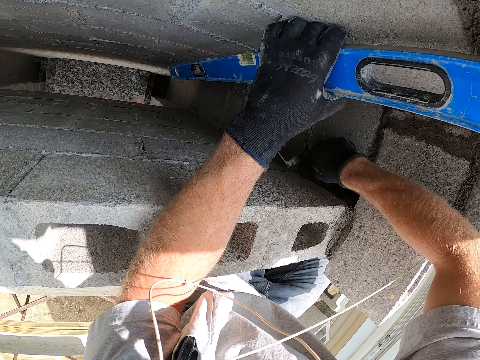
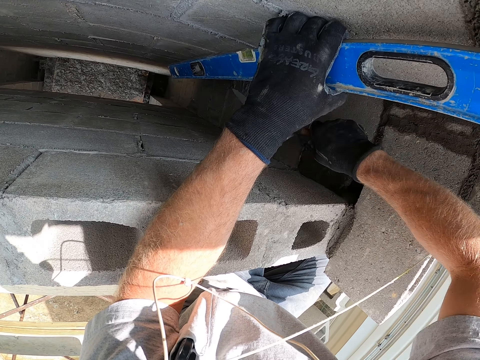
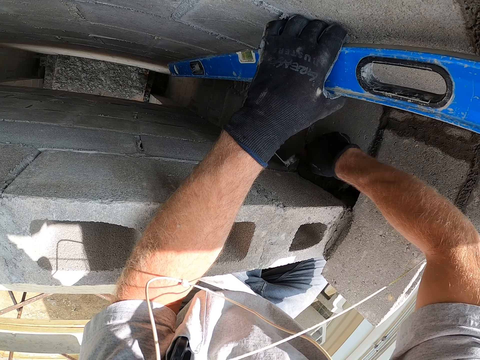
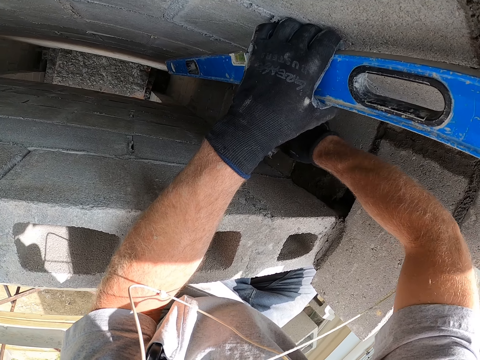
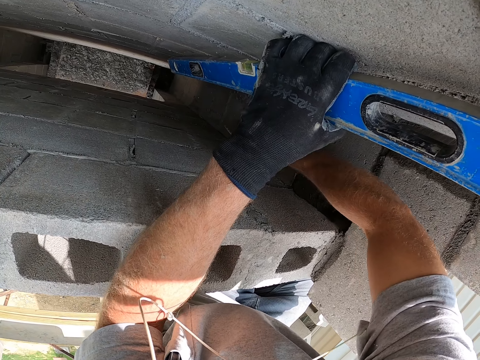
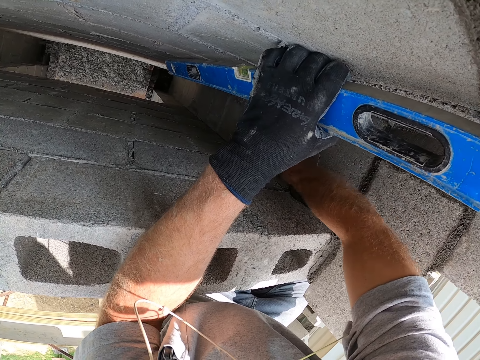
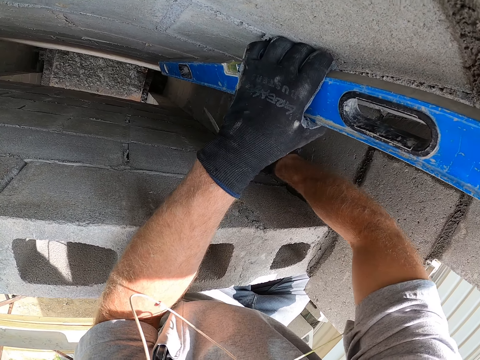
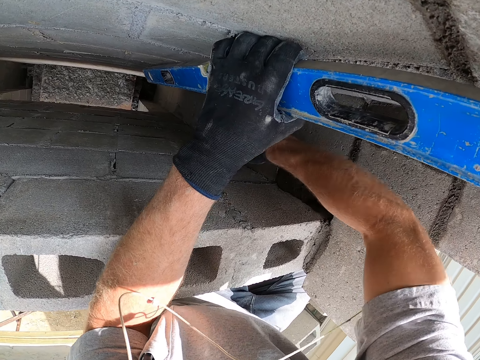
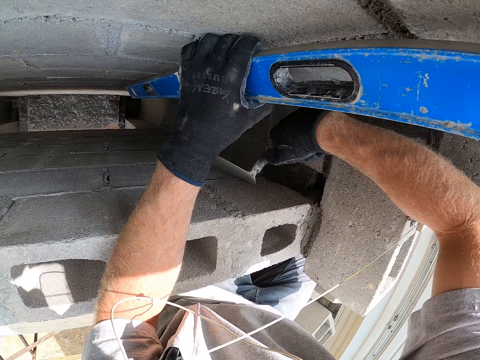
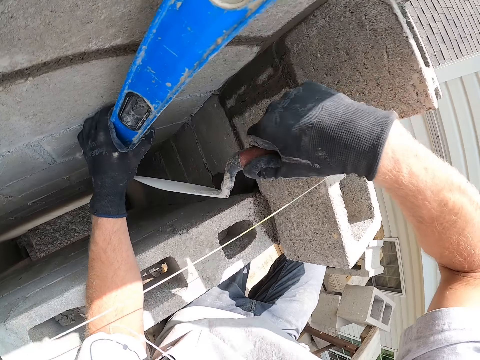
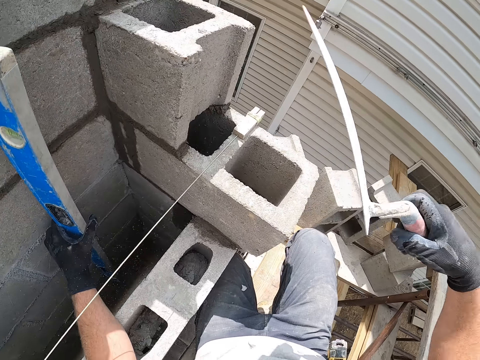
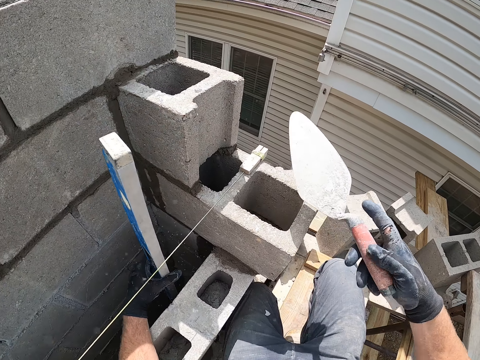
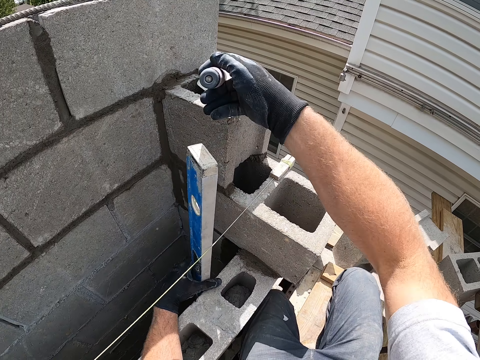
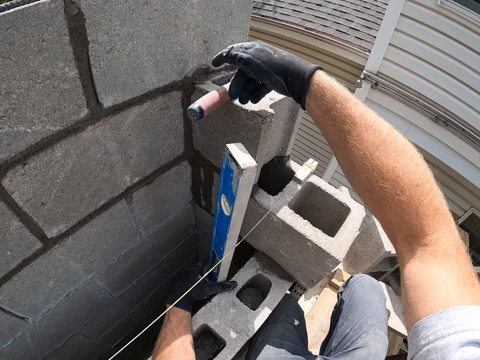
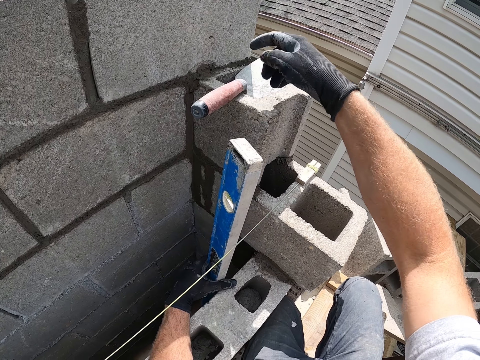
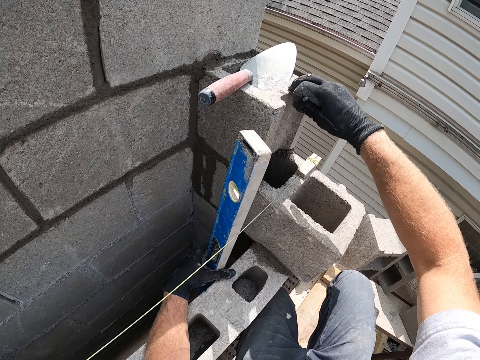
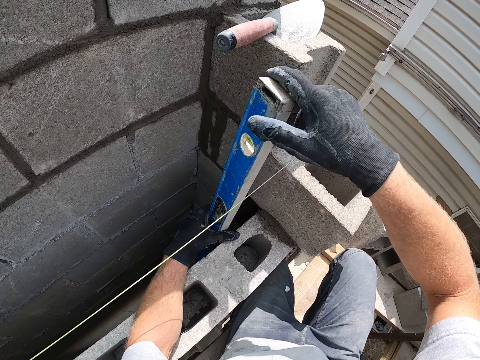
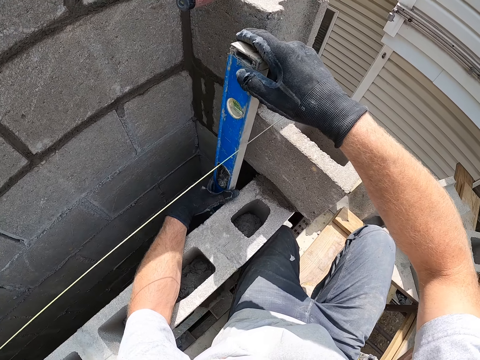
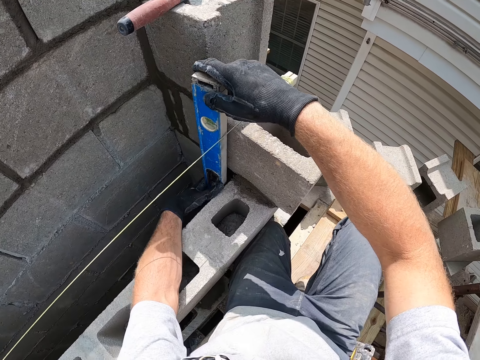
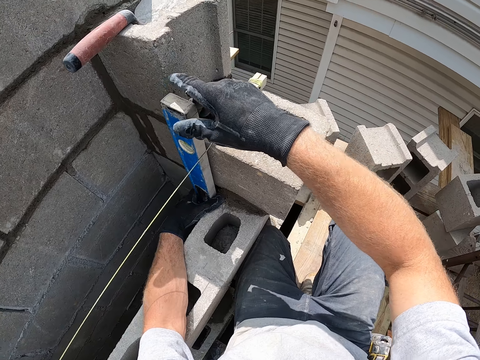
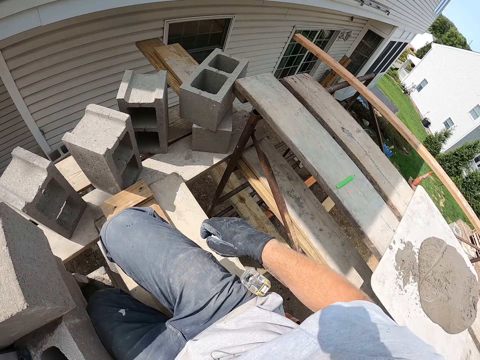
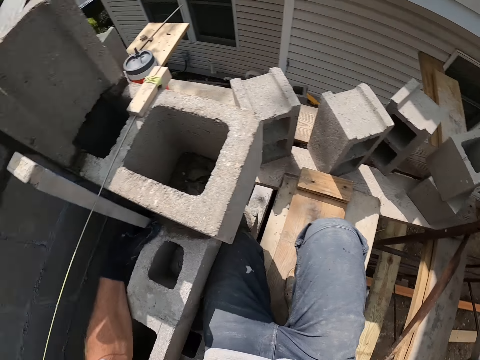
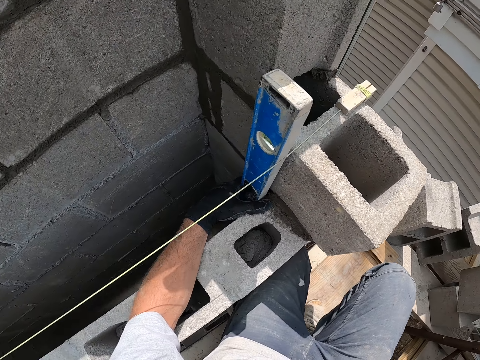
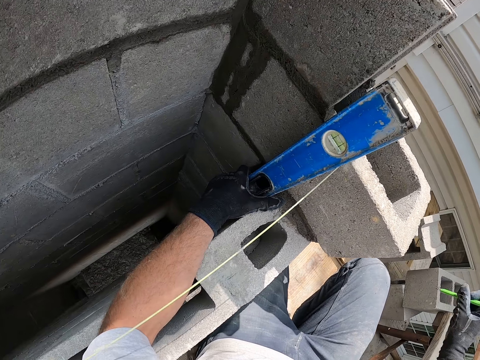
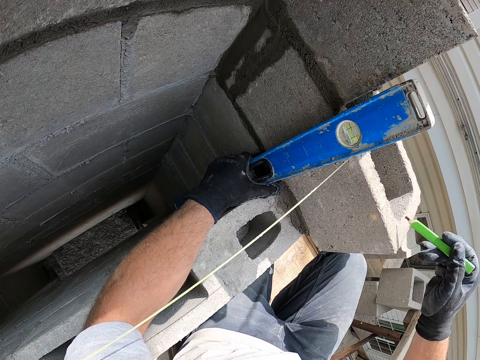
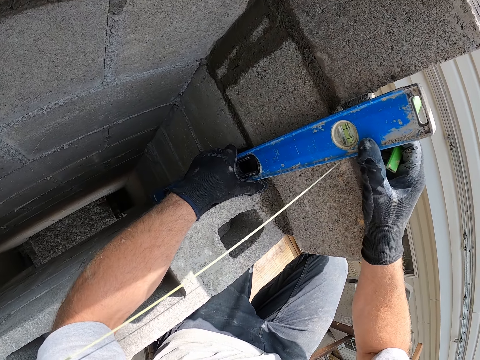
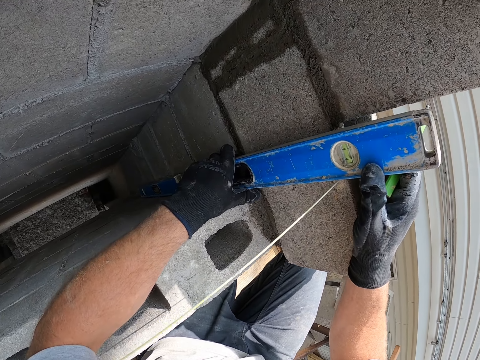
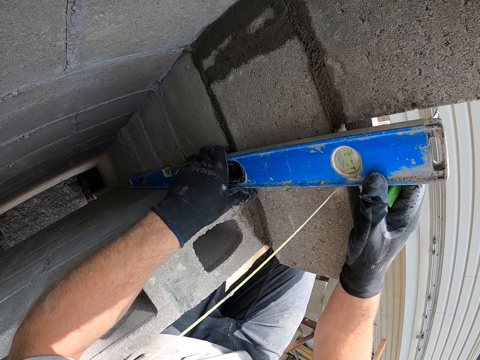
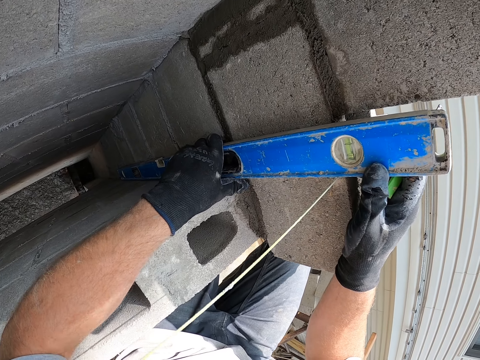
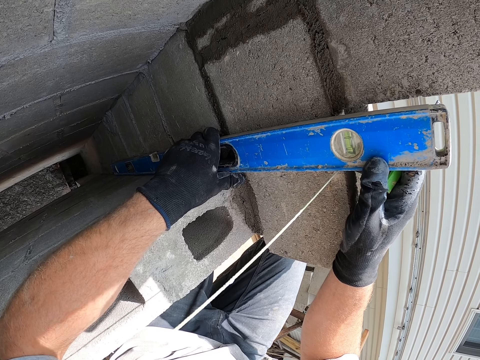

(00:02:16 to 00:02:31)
The camera wearer puts the trowel on top of the concrete brick. They touch the concrete brick. They measure the wall with the spirit level. They hold the I-beam level with both hands. They put the I-beam level against the wall. They hold the I-beam level against the wall with one hand. They pick up the pencil. They hold the pen. They adjust the spirit level. They hold the I-beam level with both hands.

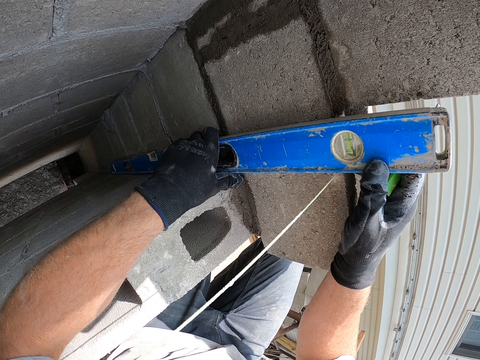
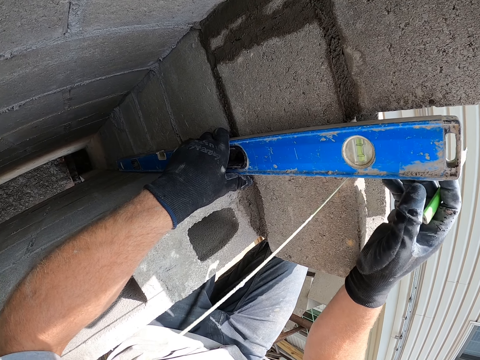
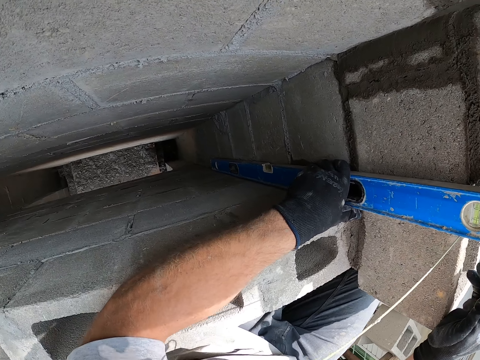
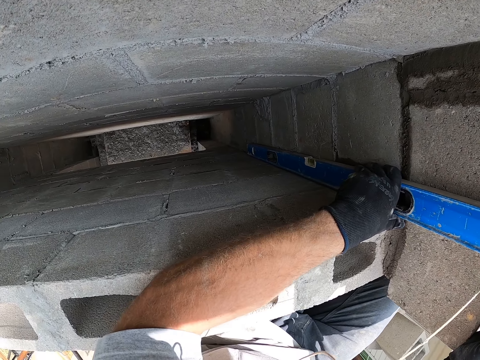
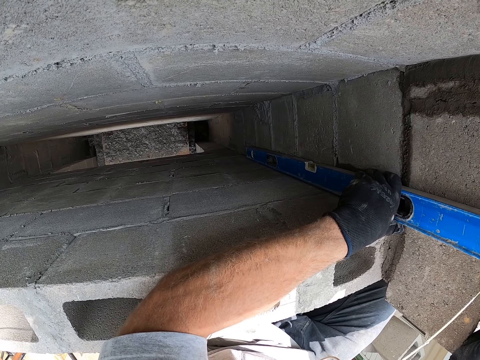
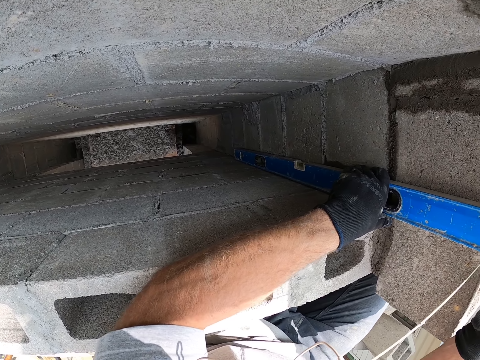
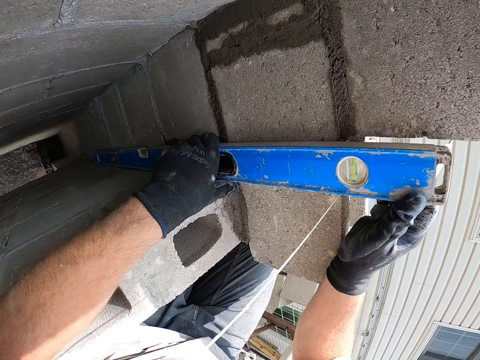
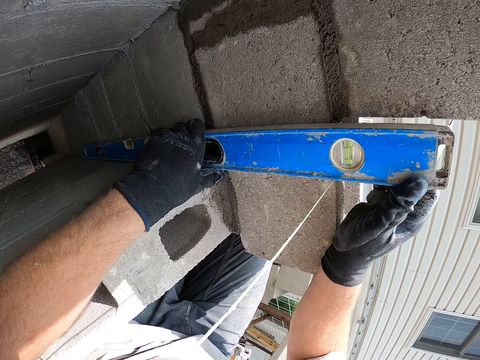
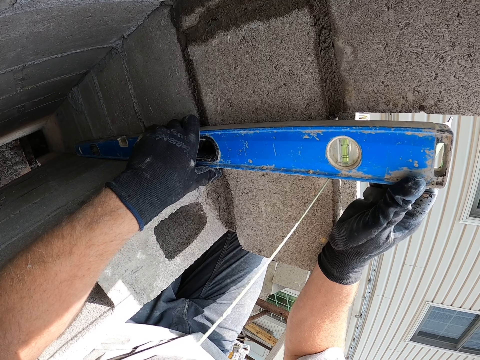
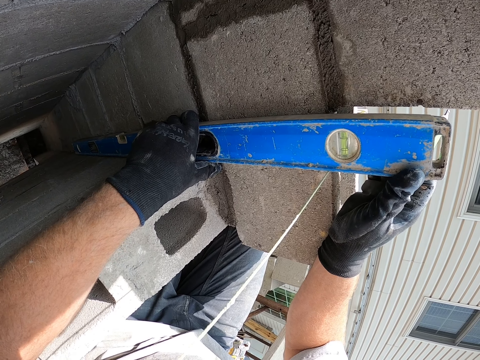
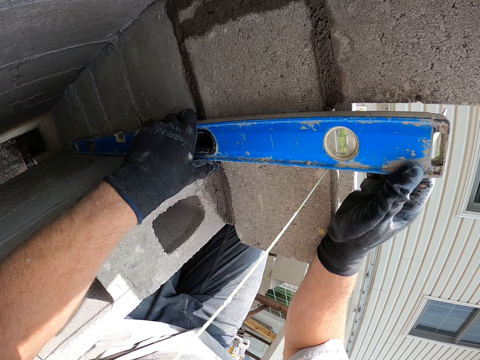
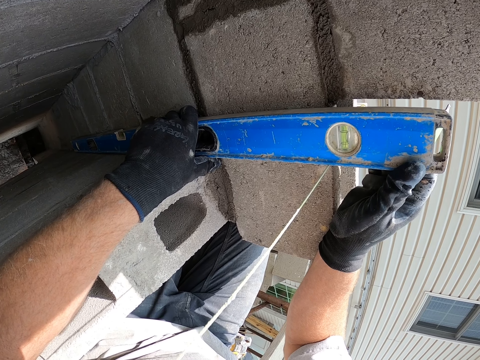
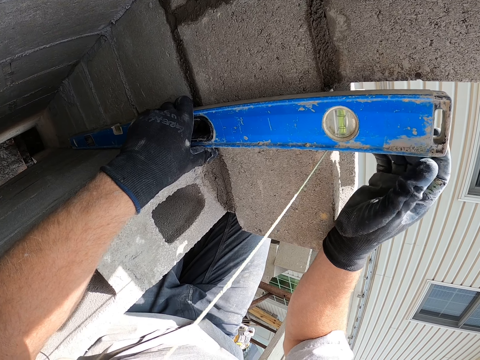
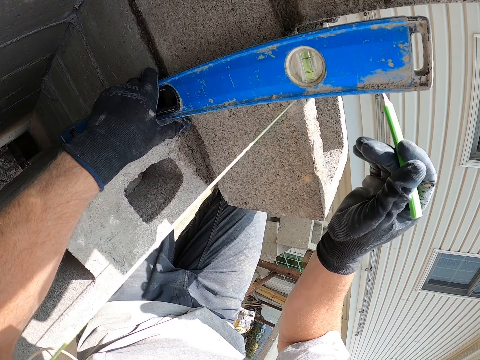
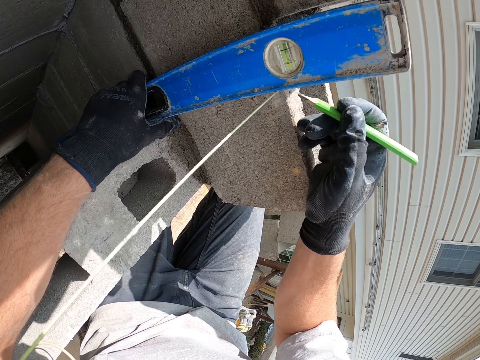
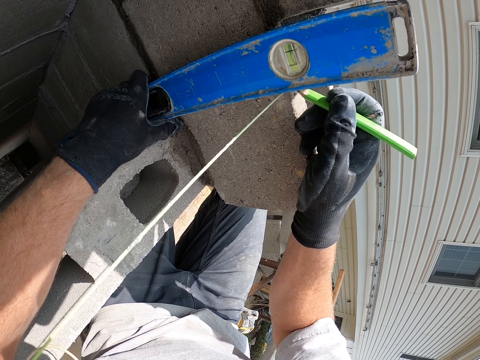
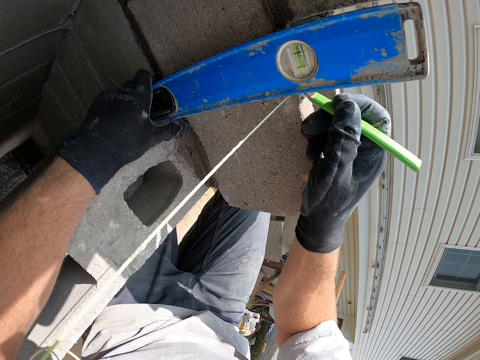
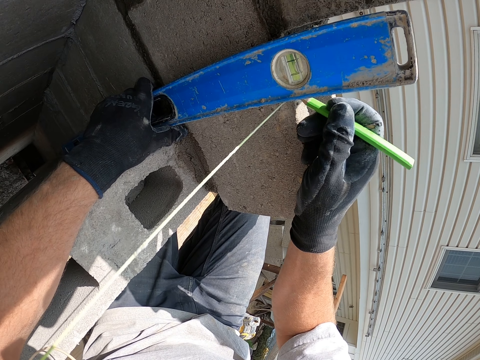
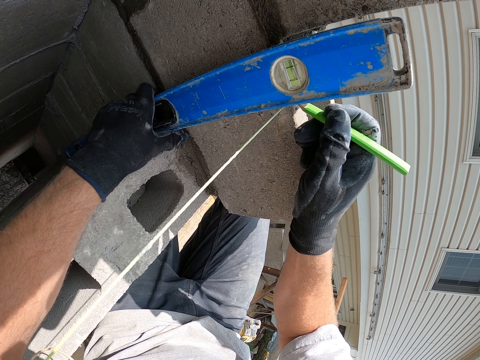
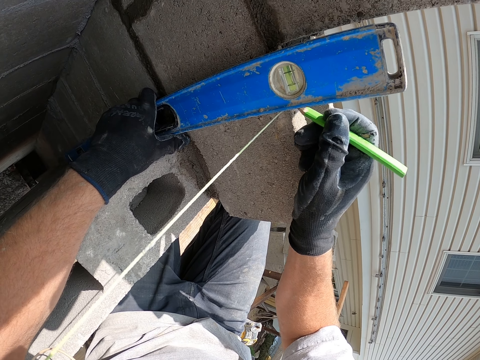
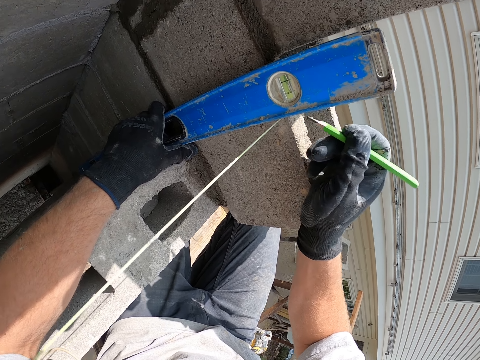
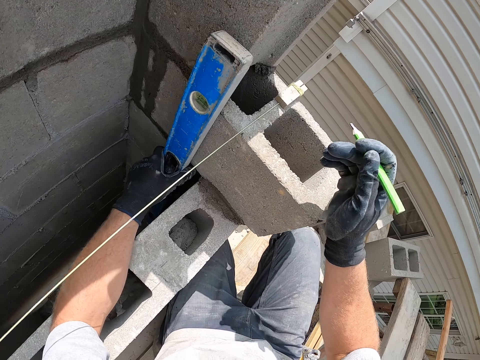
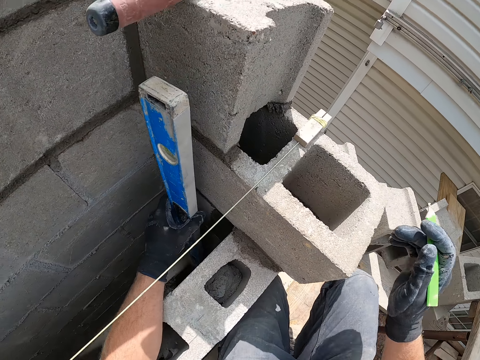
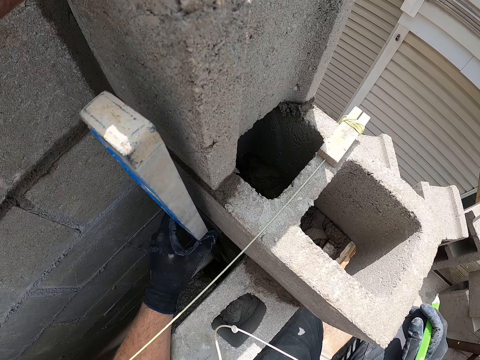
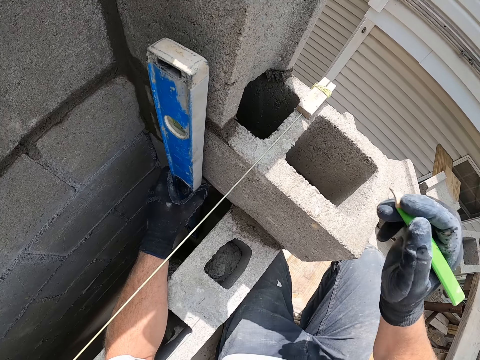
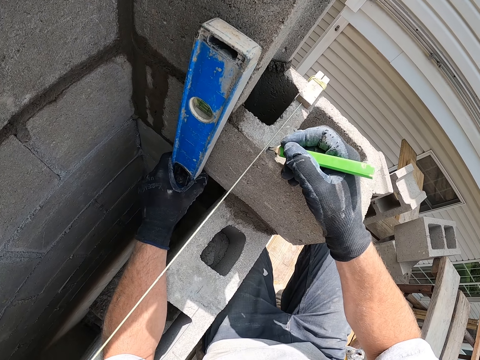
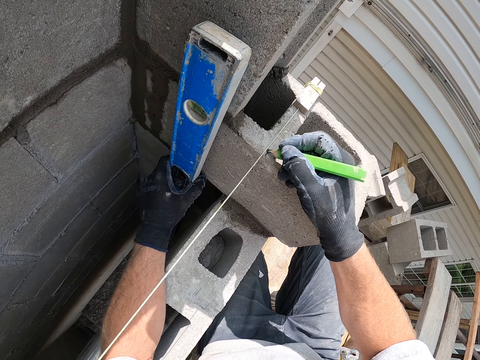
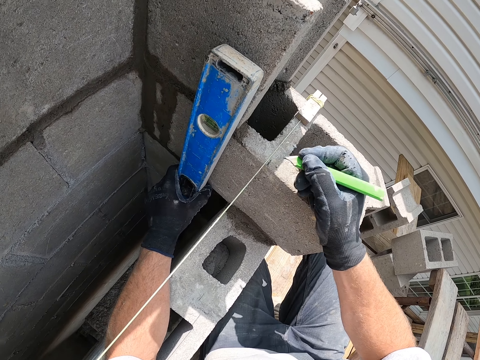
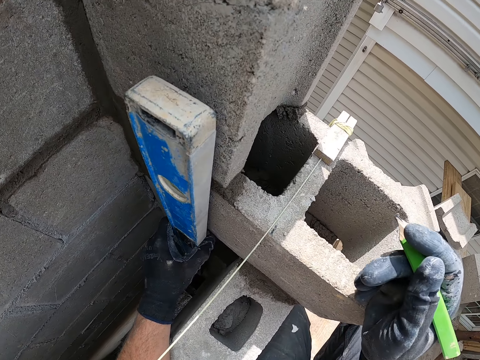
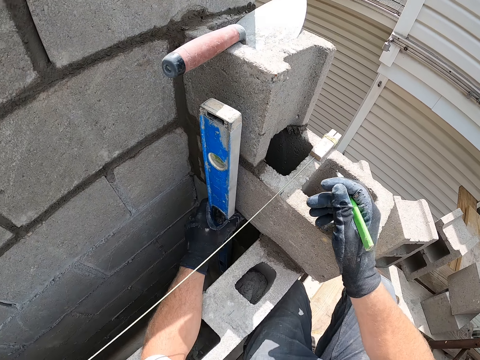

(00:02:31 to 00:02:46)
The camera wearer looks at the I-beam level. They hold the I-beam level against the wall with one hand. They hold the I-beam level with both hands. They mark the concrete brick with the pencil. They hold the I-beam level against the wall with one hand. They put a mark on the concrete brick.
